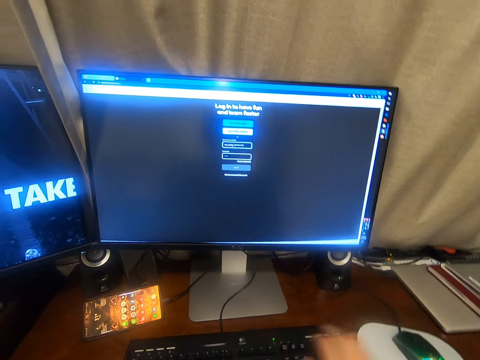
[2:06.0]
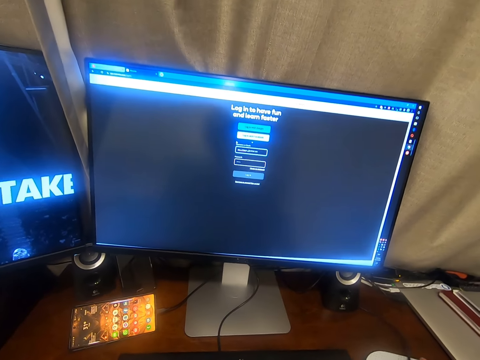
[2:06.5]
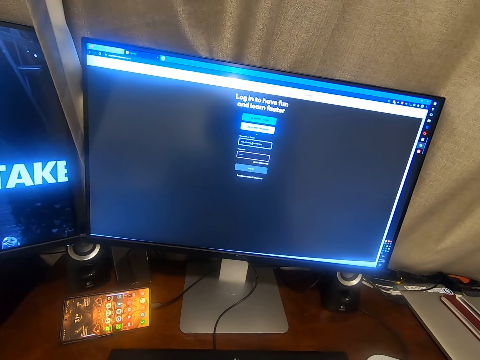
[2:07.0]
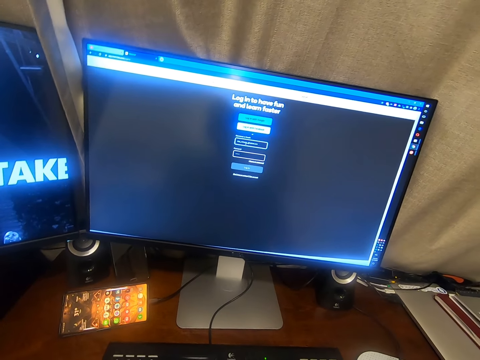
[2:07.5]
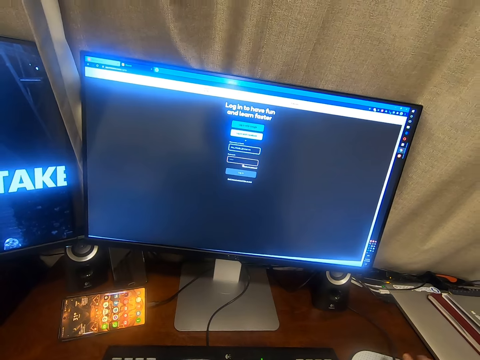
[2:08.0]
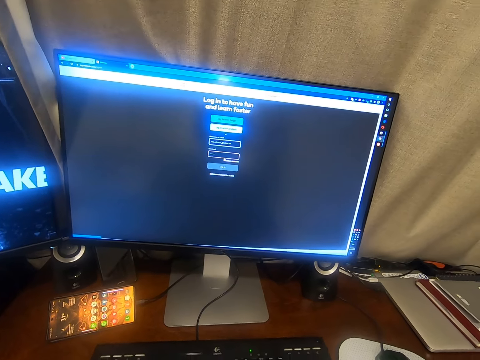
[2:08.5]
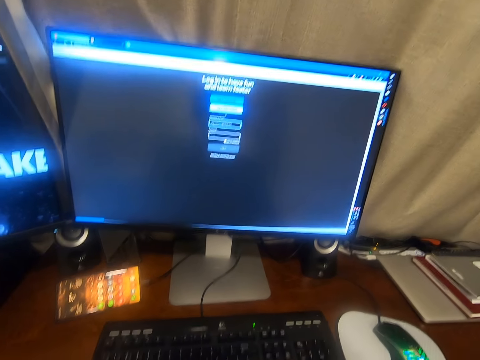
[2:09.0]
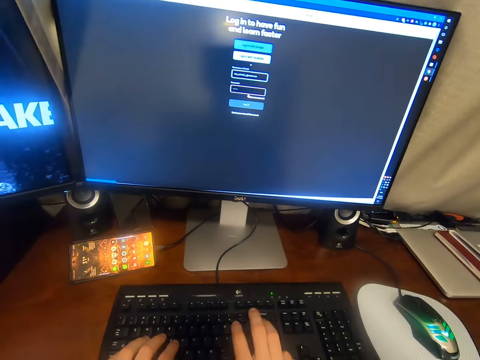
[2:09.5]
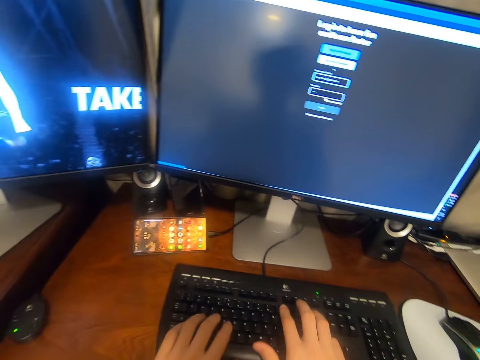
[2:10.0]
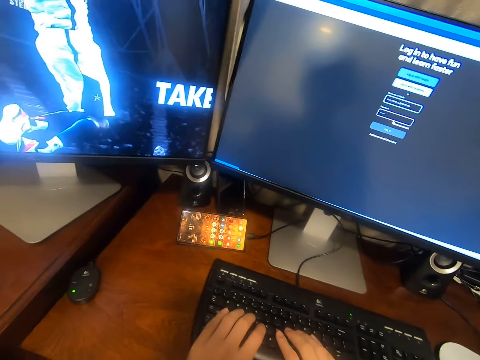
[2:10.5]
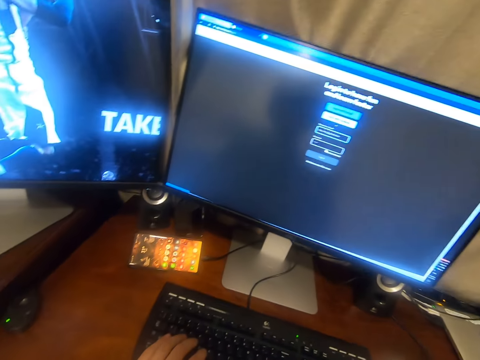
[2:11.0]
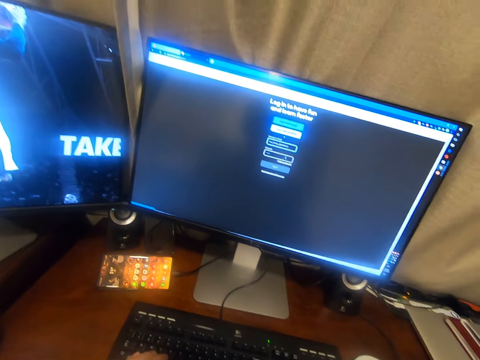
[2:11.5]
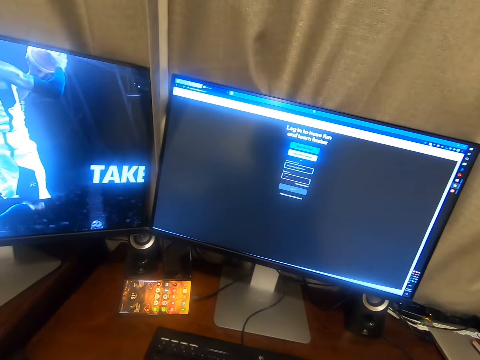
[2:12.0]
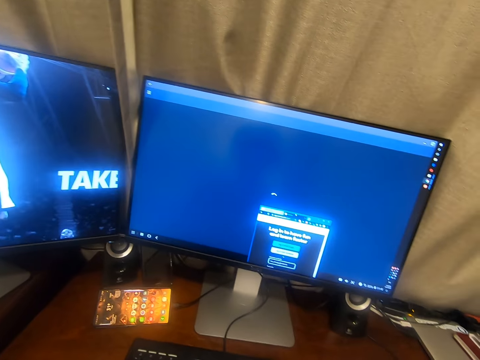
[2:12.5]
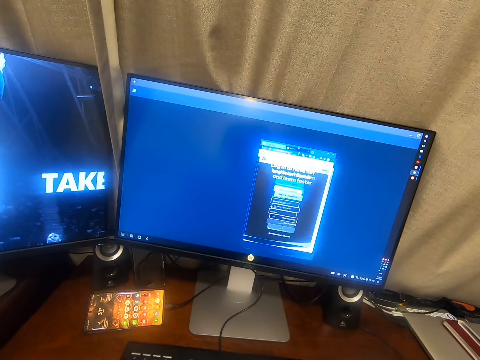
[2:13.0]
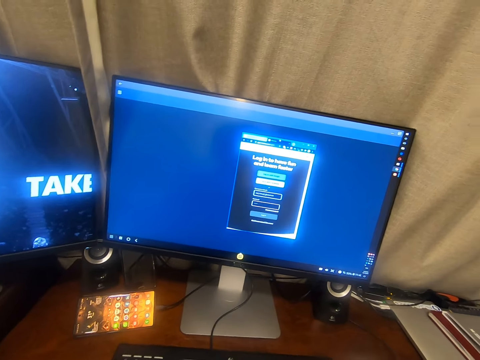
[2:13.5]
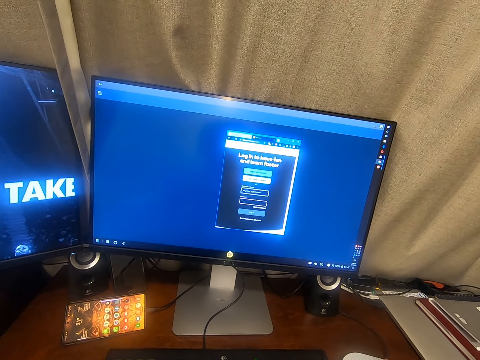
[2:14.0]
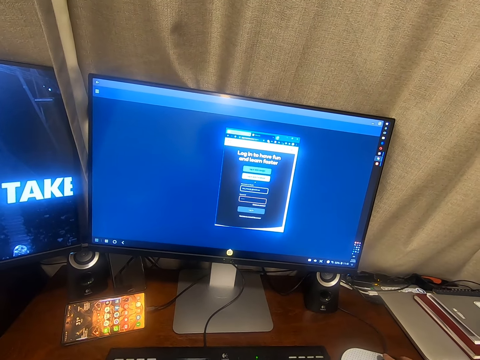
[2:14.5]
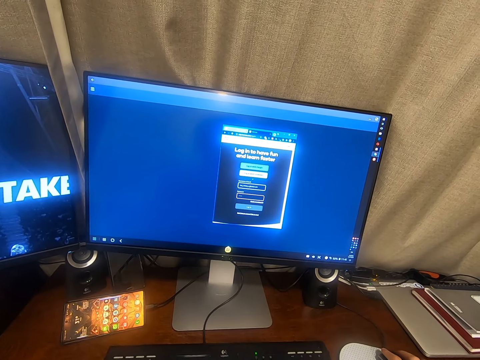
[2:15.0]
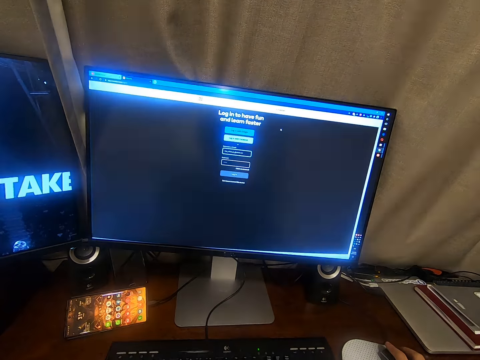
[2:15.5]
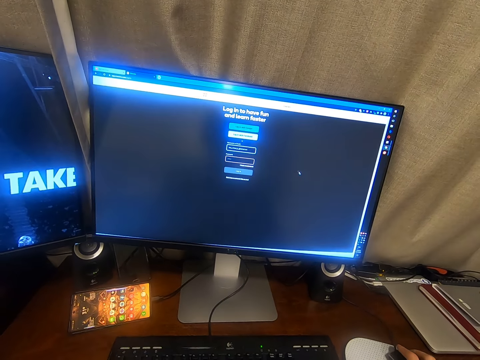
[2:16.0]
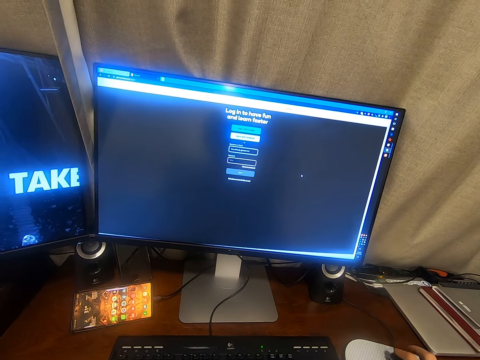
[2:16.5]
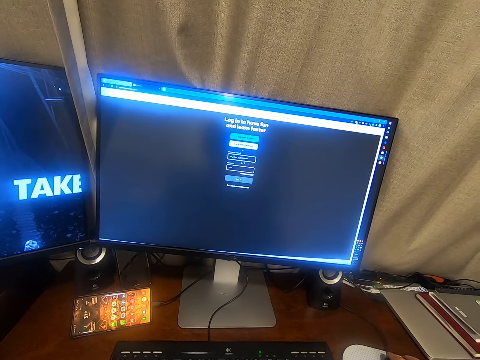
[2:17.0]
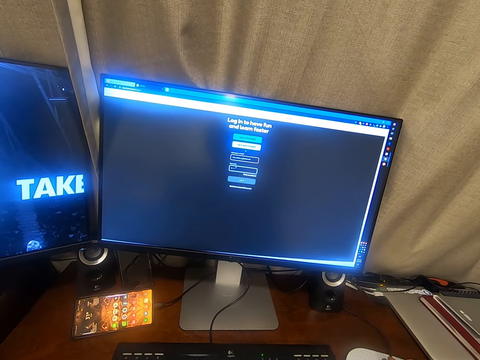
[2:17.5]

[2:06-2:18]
The camera wearer stretches their hand and touches the mouse. They use the computer. They press the keyboard. They use the computer.

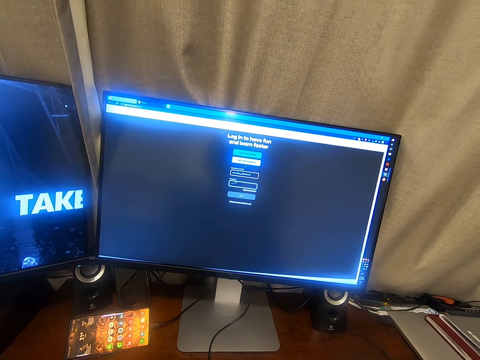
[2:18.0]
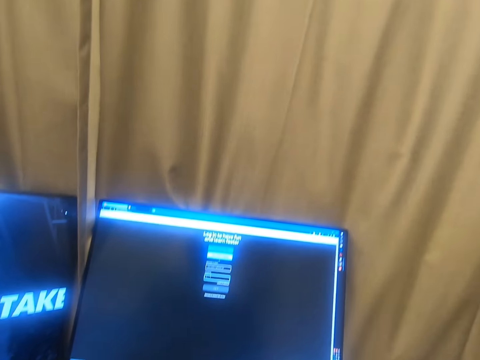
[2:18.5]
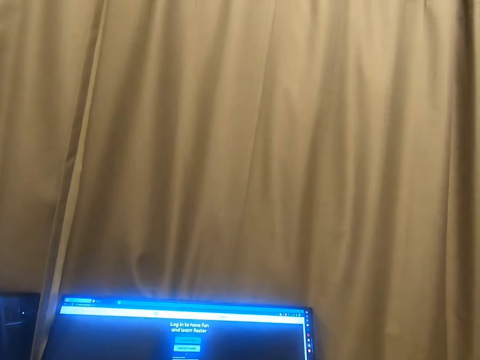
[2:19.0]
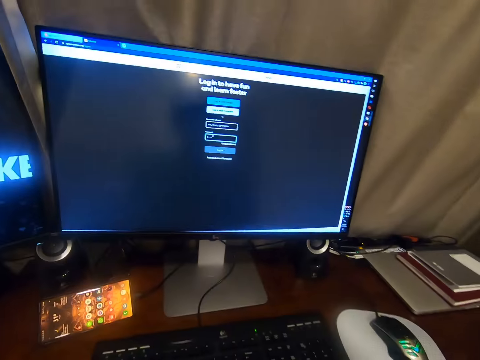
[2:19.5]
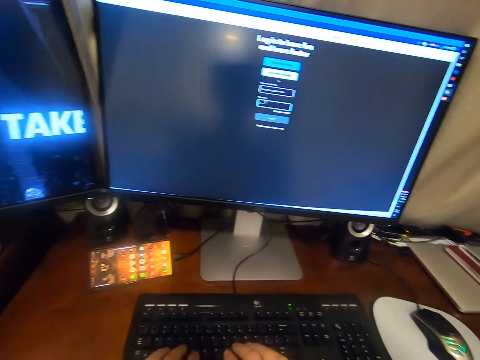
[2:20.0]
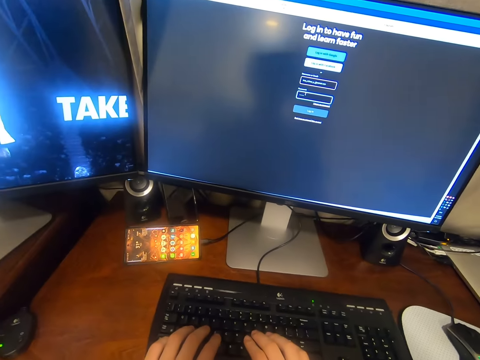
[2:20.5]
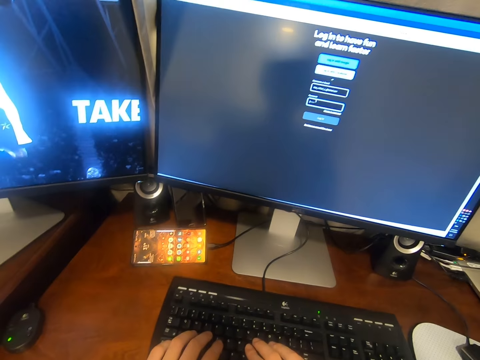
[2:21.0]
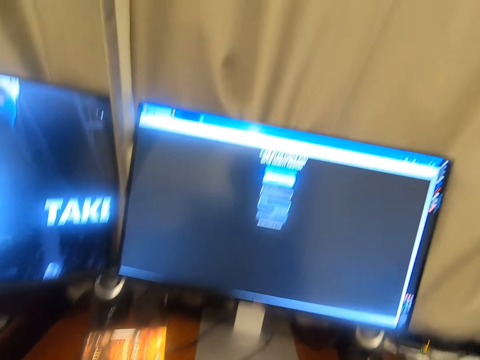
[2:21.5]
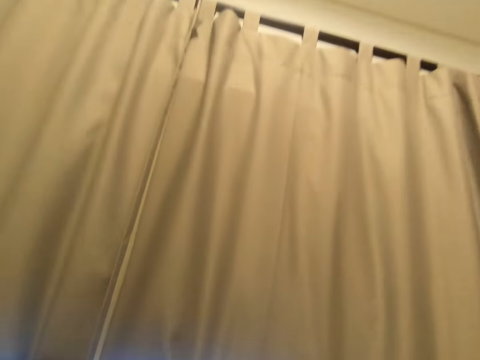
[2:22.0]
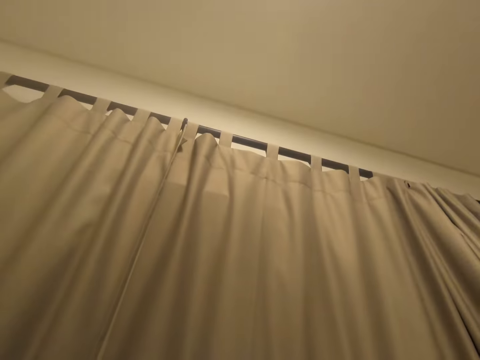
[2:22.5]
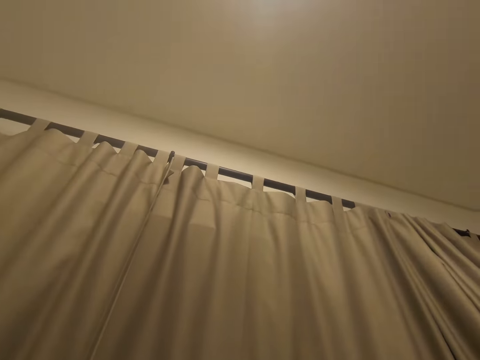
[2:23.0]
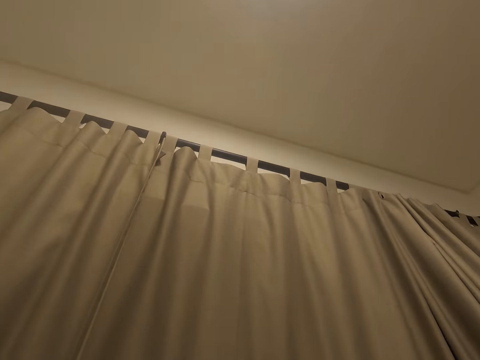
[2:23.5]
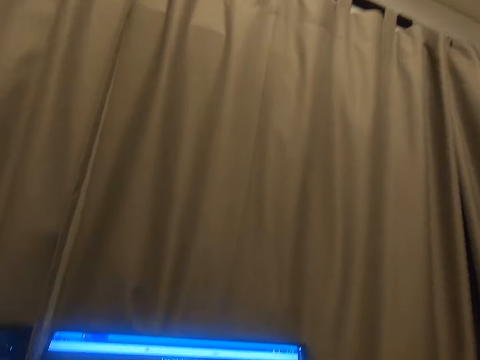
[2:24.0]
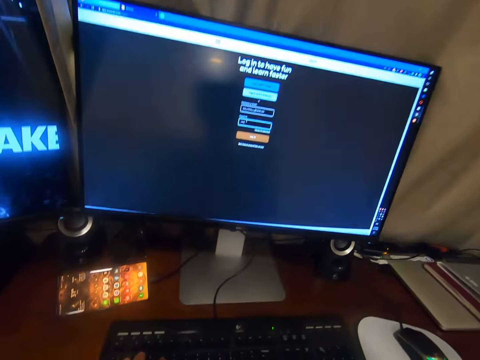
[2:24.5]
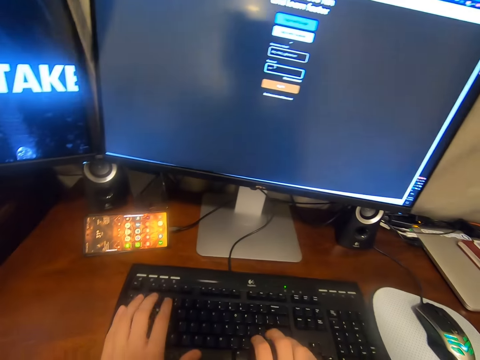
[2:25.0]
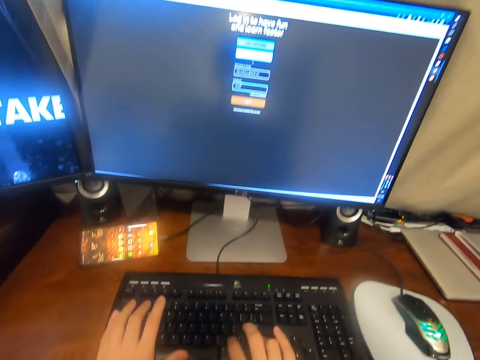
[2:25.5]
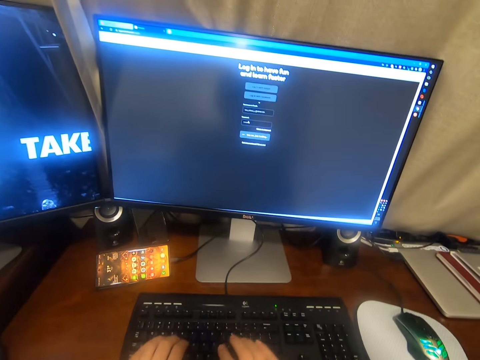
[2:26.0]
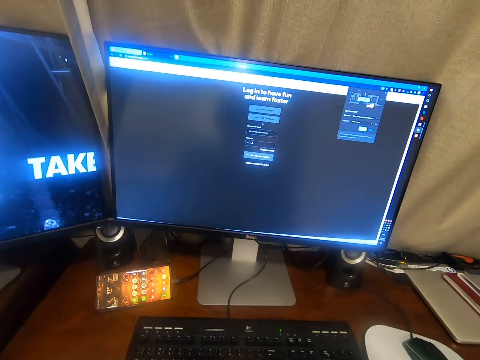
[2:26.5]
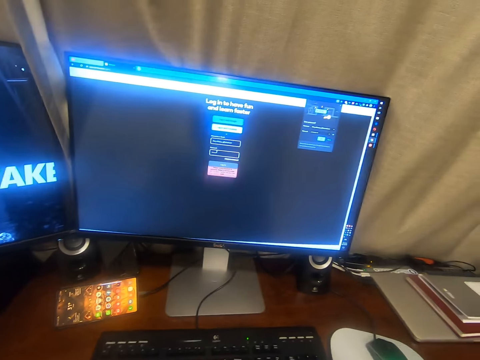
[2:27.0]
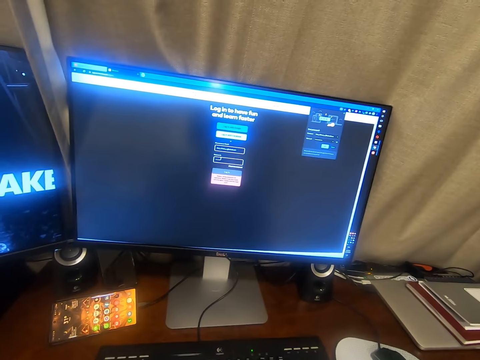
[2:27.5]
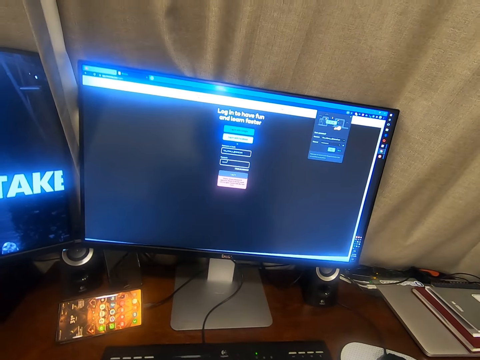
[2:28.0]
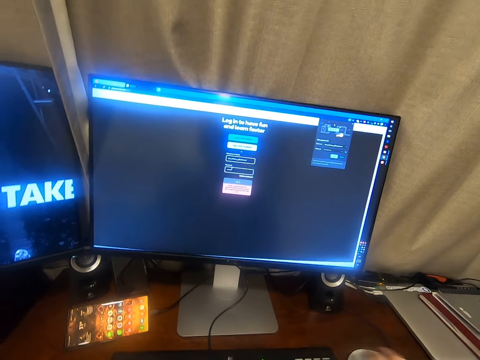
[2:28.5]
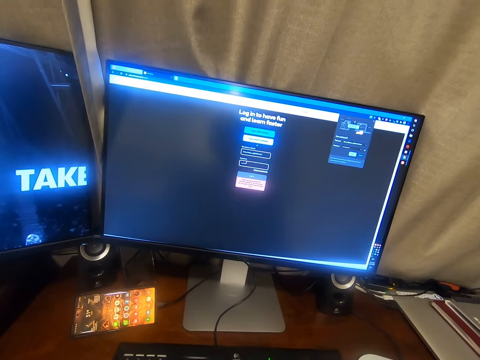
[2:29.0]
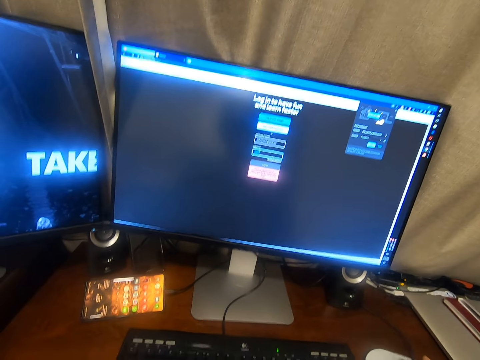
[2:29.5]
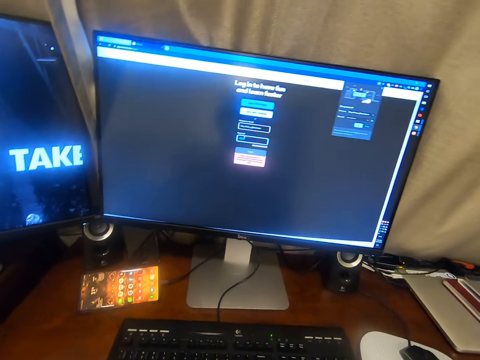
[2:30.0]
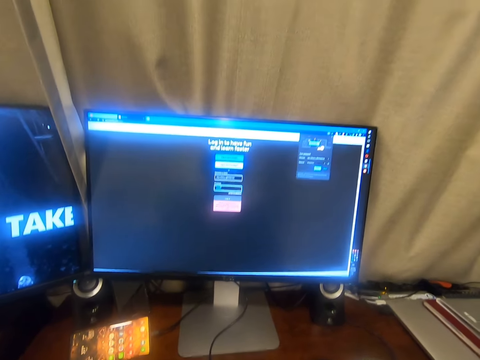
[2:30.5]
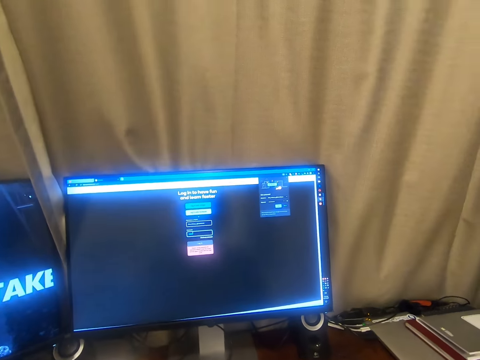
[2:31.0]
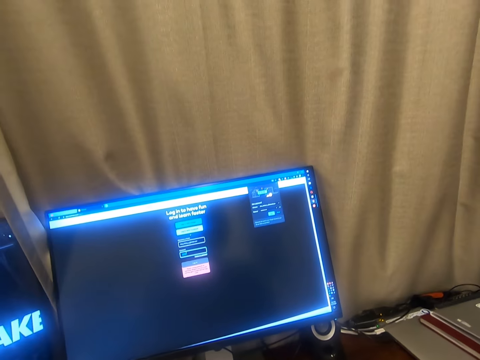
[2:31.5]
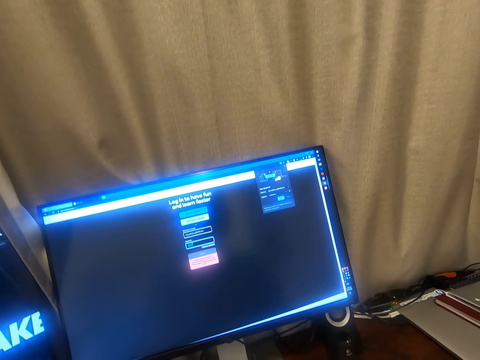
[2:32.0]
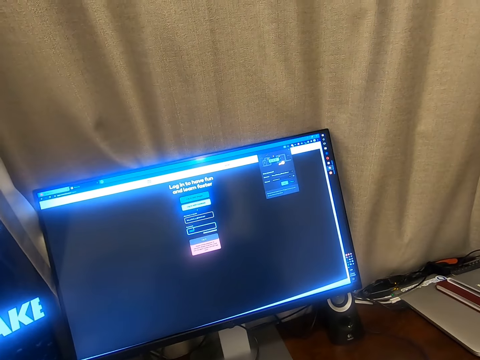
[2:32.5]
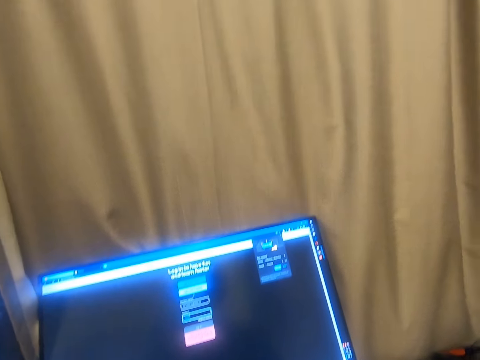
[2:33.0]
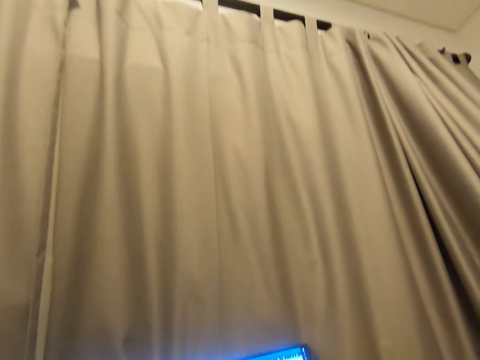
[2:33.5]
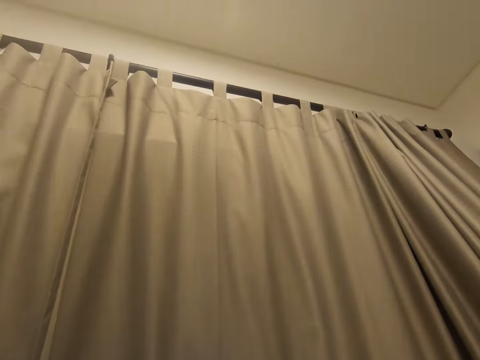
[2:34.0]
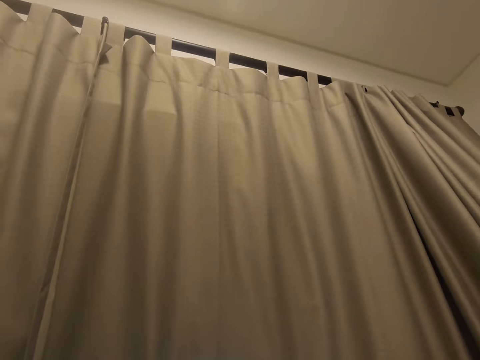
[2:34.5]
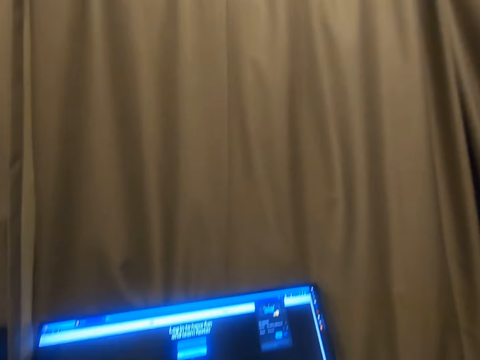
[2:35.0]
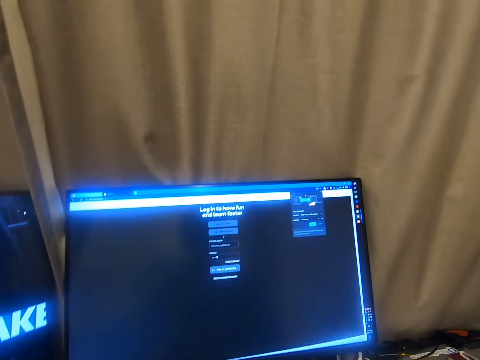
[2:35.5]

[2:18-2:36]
The camera wearer looks up. They look around the room. They press the keyboard. They look up. They press the keyboard. They operate the computer. They stare at the computer. They look up. They look around.
